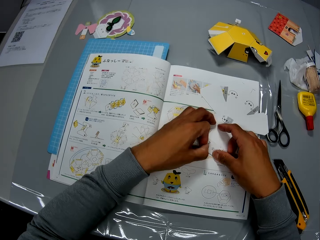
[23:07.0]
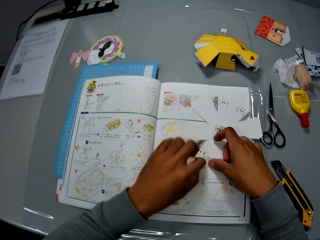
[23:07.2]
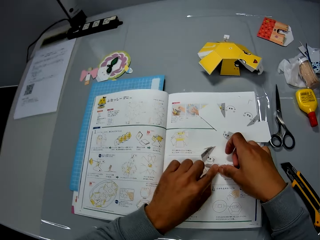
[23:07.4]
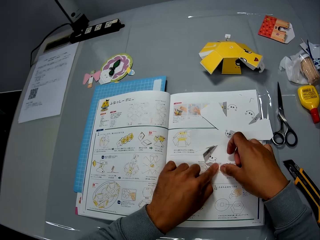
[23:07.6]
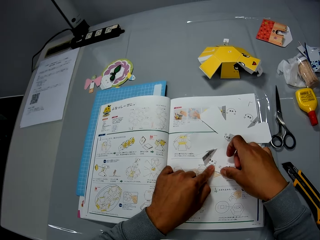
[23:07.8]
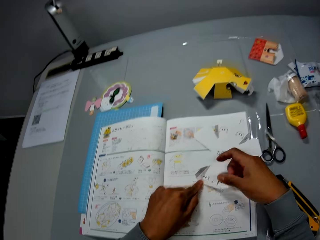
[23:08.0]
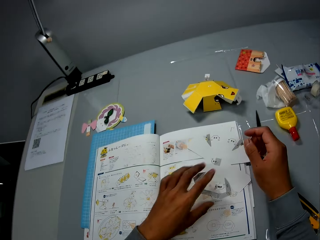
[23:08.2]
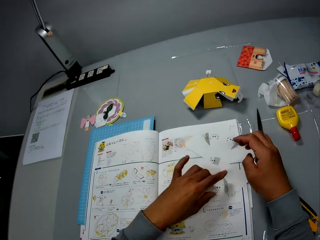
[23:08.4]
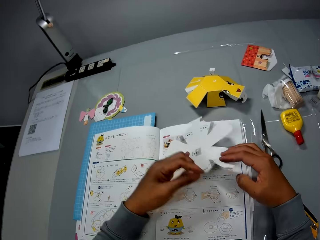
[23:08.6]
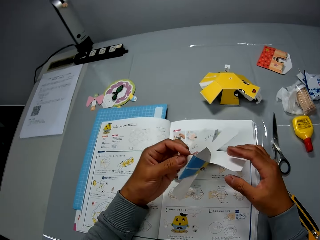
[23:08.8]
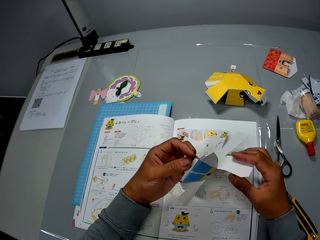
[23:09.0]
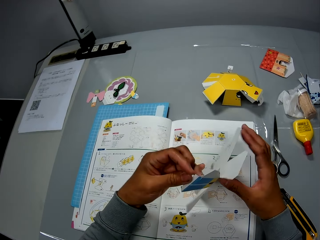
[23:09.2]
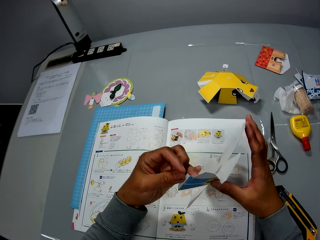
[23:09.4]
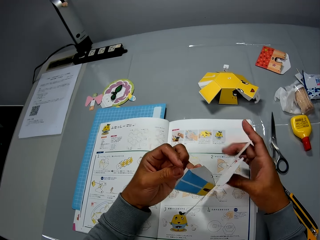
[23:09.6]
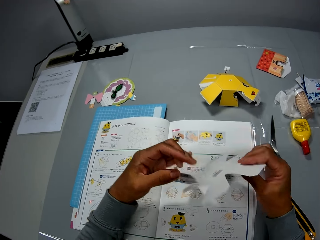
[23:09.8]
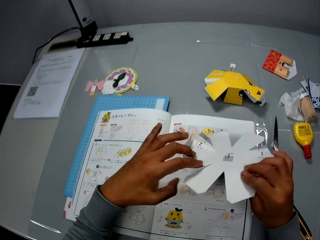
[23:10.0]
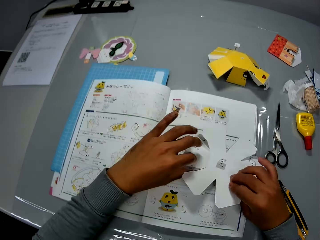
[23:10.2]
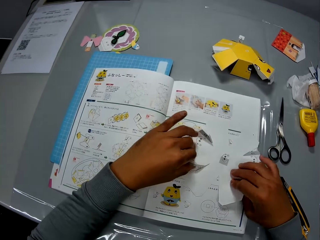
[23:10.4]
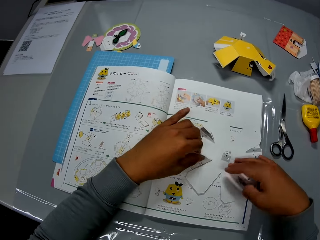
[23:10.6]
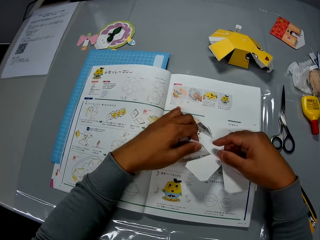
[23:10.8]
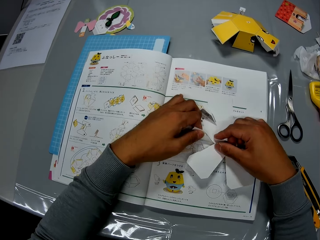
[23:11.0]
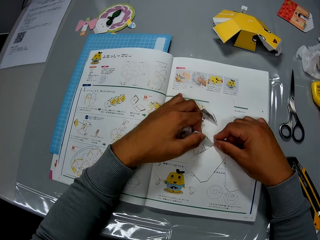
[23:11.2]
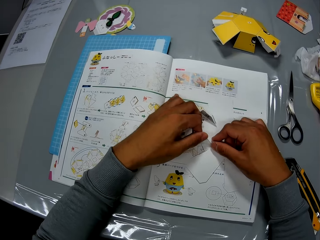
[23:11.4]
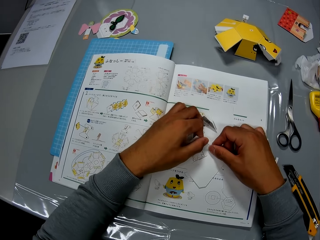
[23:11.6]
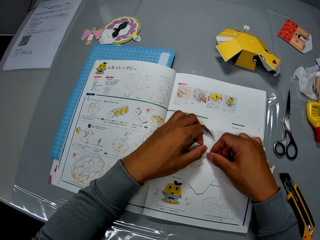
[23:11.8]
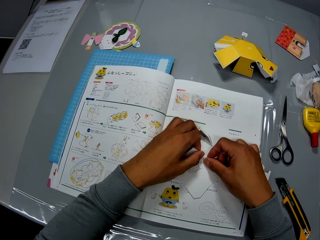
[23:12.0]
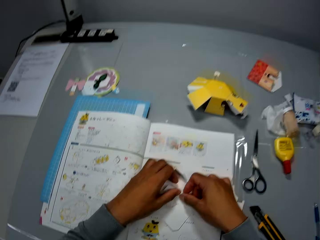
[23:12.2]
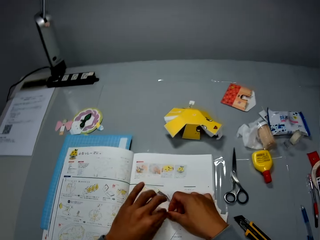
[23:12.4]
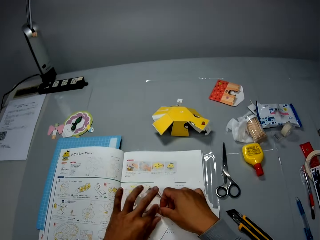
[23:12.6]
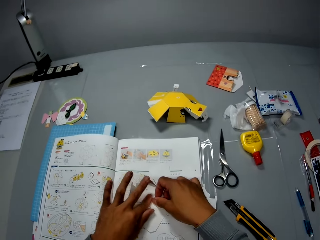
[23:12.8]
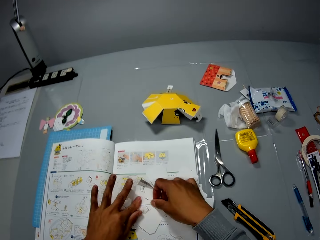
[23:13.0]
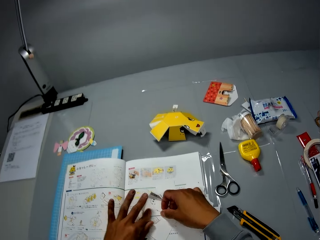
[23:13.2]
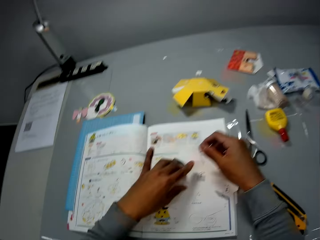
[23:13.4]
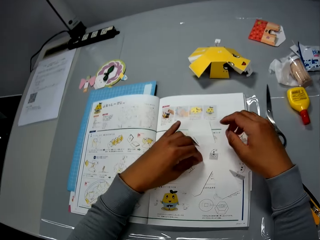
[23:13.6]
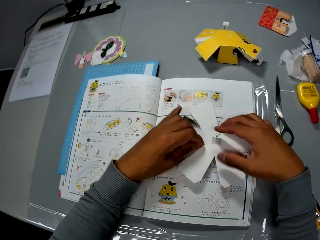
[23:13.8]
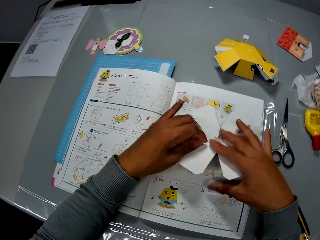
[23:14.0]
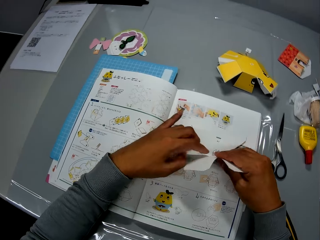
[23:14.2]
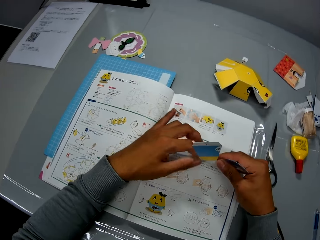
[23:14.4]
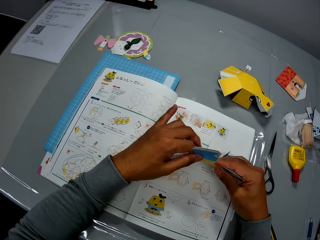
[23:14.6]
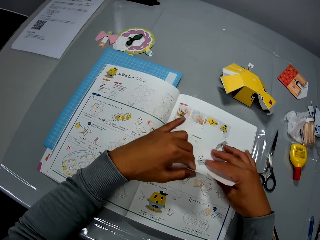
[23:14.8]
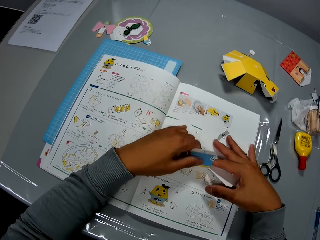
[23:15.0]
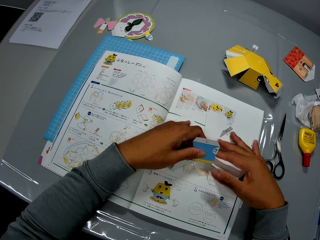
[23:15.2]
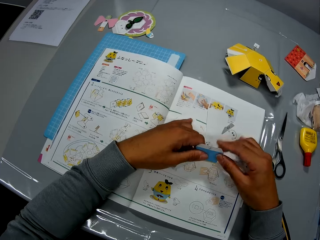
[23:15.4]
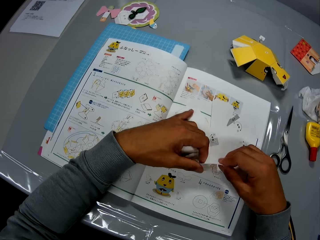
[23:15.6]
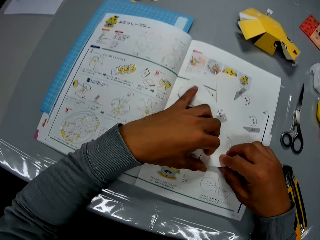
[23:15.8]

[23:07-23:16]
The camera wearer lifts up the paper cut out. They place the paper cut out on the book. They fold the paper cut out.

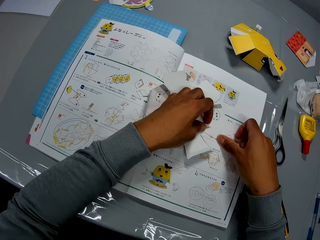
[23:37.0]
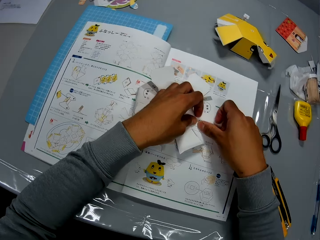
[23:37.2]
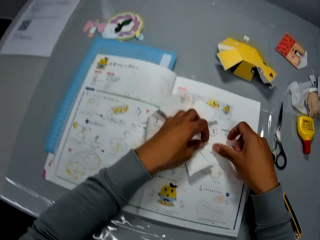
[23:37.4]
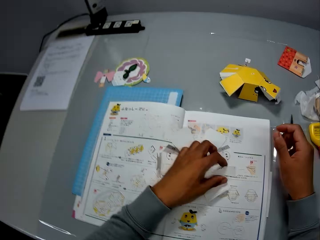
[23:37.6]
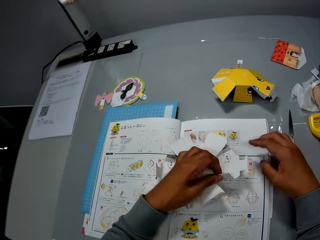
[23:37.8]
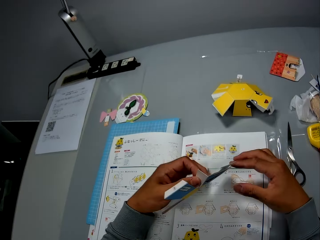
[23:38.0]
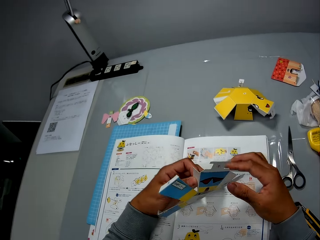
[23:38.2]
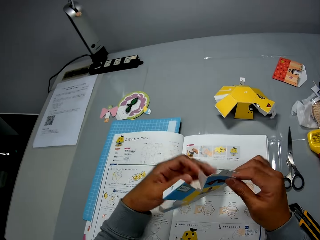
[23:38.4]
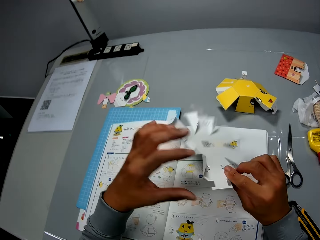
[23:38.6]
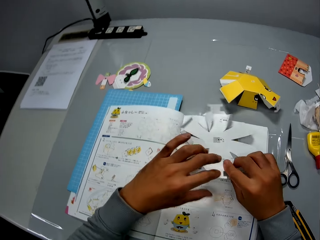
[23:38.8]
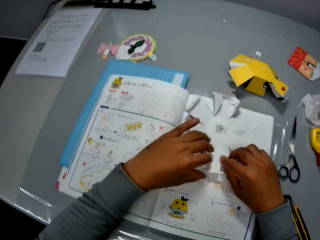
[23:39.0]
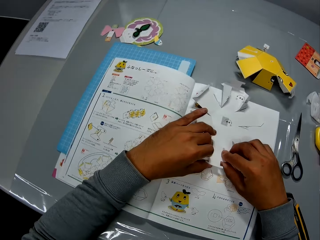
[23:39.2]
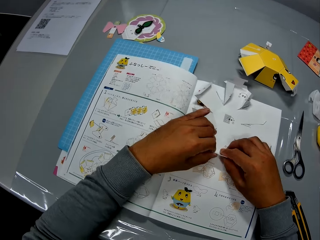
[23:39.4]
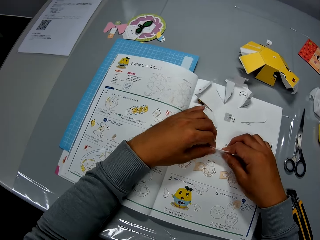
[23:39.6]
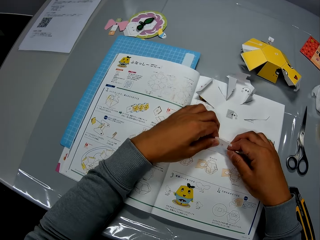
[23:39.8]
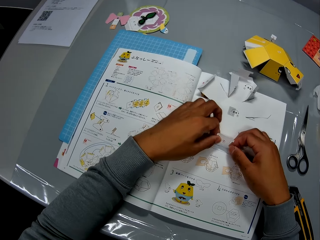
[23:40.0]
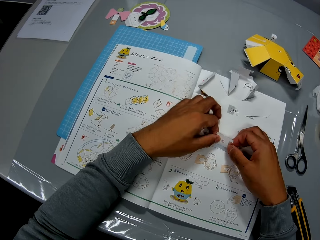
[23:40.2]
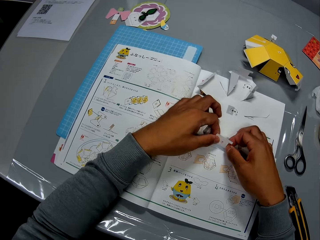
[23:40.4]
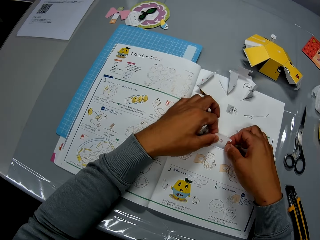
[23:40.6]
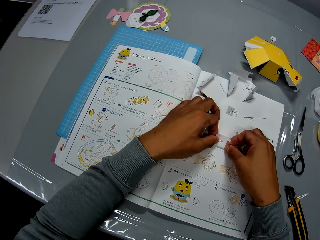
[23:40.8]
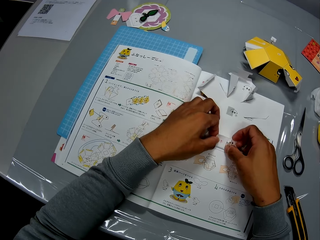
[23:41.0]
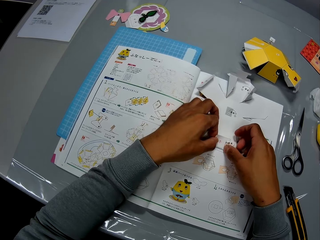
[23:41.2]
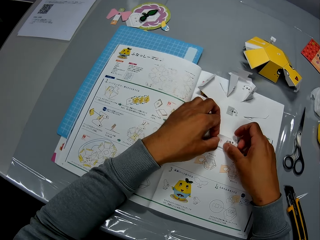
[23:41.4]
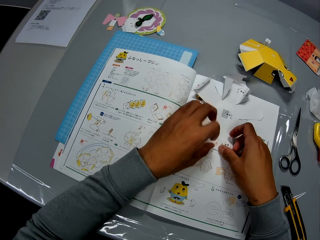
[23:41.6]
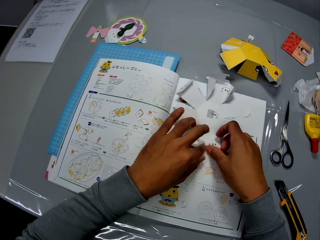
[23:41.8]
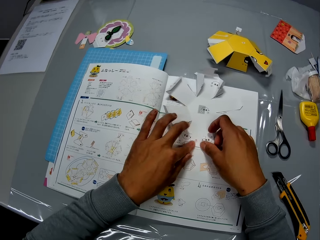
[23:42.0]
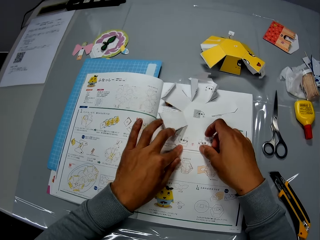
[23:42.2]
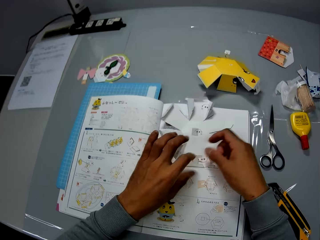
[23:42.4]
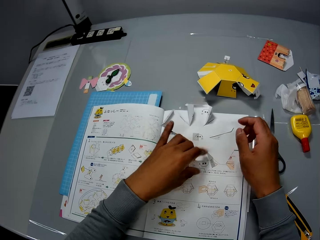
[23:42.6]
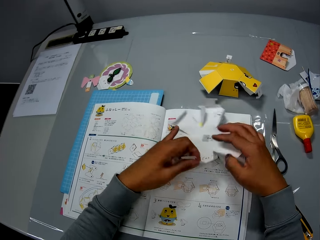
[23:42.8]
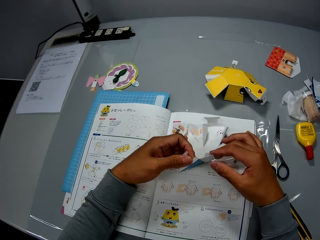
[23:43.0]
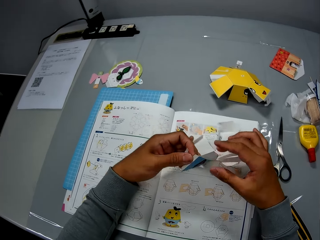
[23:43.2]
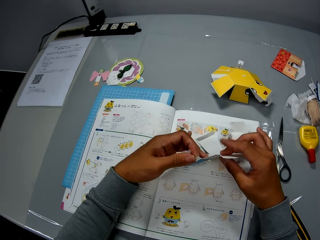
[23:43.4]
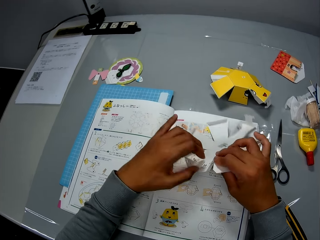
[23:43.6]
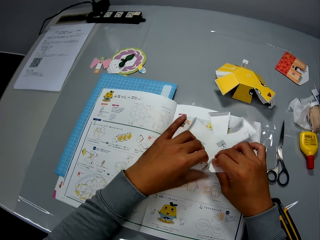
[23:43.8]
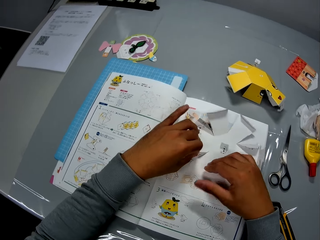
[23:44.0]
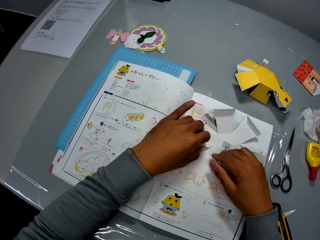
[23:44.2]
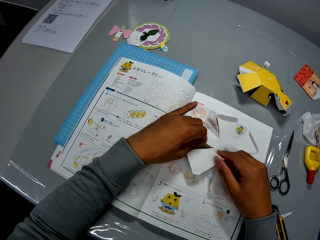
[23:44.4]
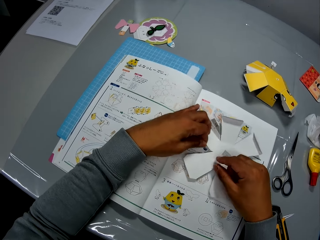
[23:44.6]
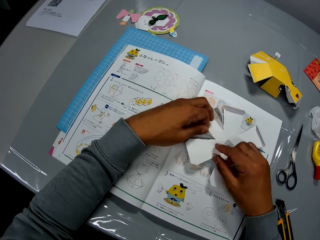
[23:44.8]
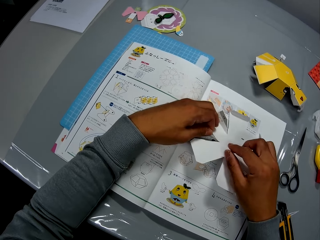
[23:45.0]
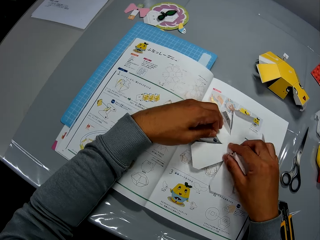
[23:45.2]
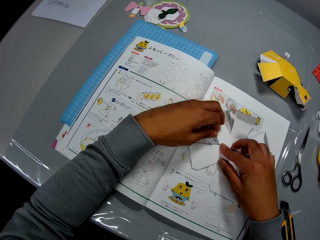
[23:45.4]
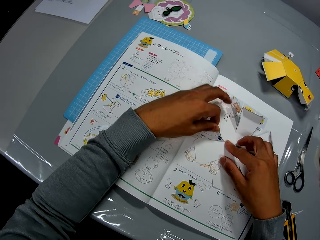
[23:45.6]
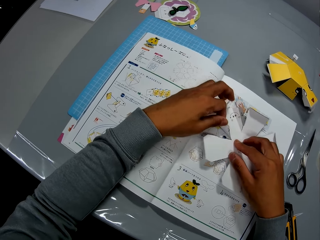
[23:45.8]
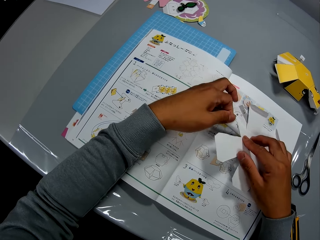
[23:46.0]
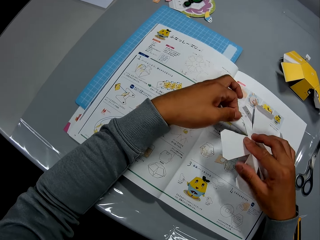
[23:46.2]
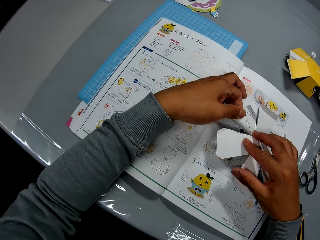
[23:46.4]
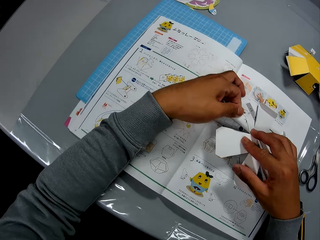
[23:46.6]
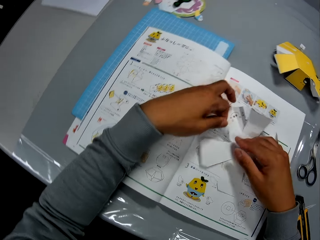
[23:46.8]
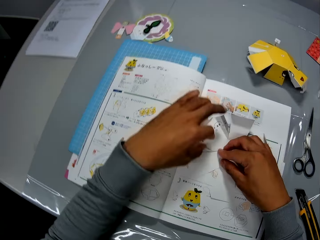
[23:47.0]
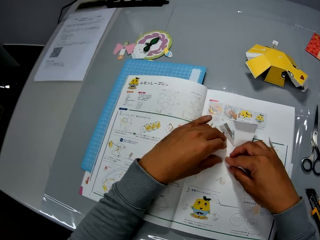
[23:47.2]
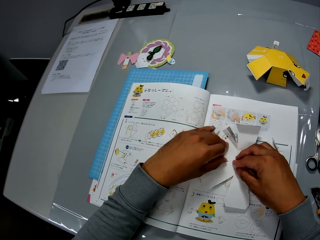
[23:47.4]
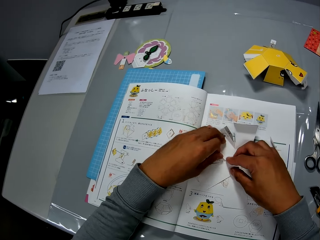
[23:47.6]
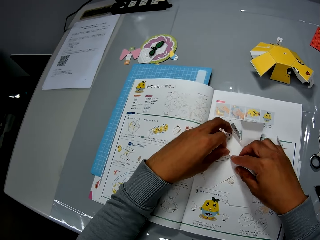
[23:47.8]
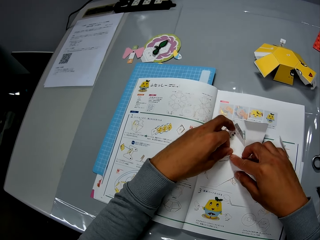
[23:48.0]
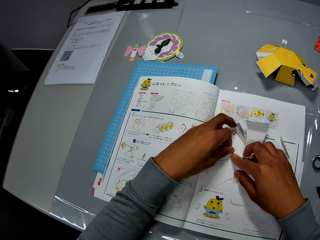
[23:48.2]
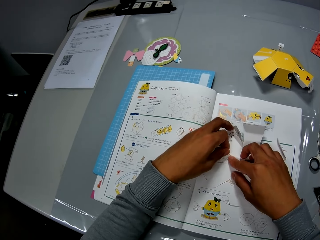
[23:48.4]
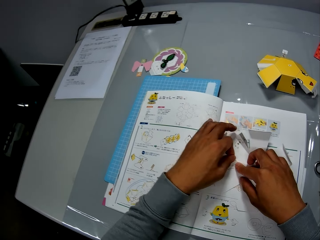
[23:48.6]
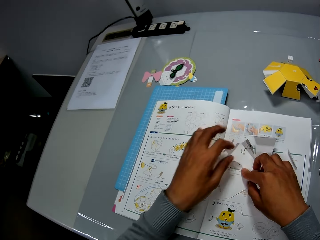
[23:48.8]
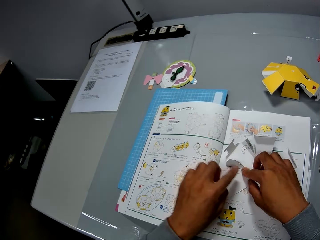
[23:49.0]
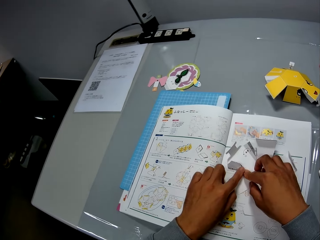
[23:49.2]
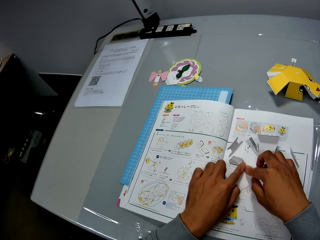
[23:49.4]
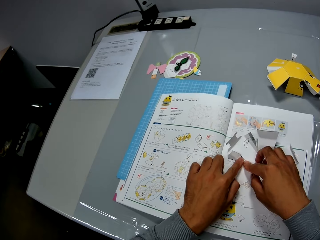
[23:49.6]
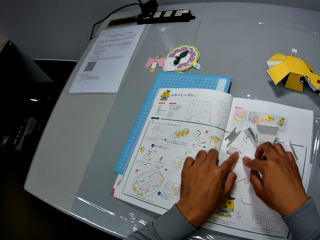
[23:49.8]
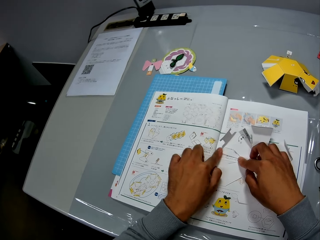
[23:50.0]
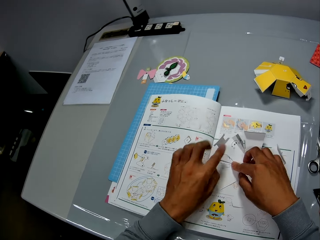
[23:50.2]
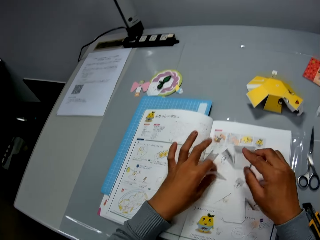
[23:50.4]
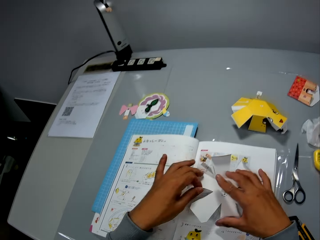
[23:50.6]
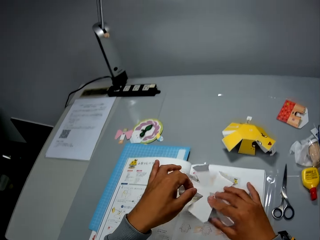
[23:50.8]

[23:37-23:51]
The camera wearer lifts up the paper cut. They place the paper cut on the book. They fold the paper cut.
